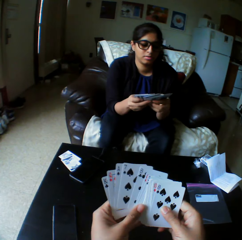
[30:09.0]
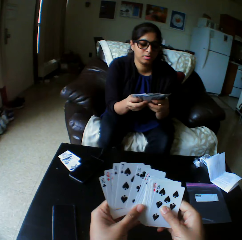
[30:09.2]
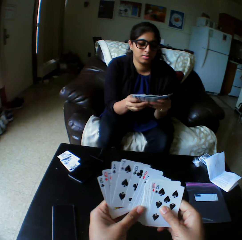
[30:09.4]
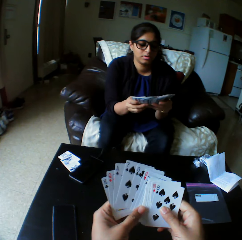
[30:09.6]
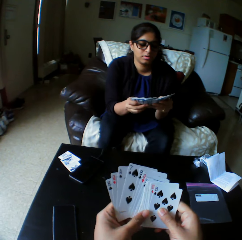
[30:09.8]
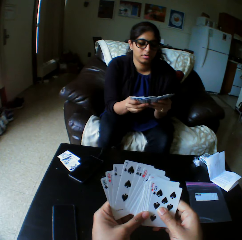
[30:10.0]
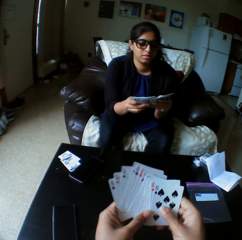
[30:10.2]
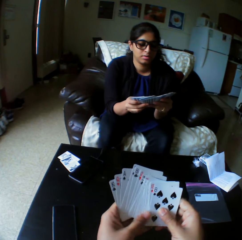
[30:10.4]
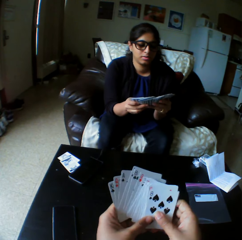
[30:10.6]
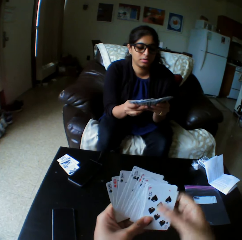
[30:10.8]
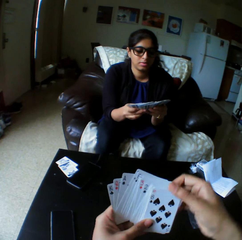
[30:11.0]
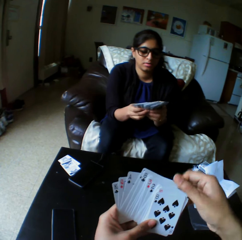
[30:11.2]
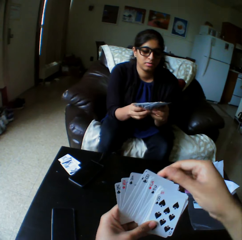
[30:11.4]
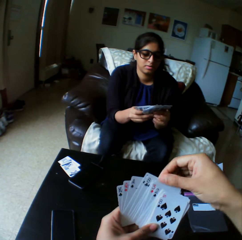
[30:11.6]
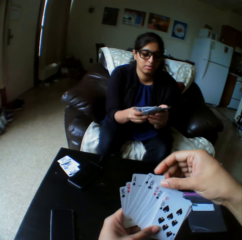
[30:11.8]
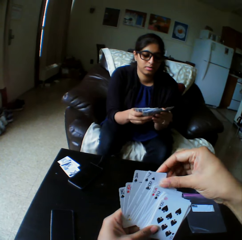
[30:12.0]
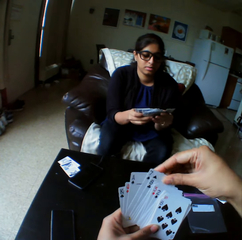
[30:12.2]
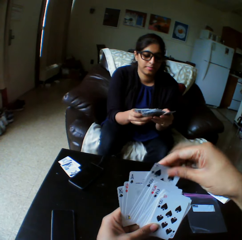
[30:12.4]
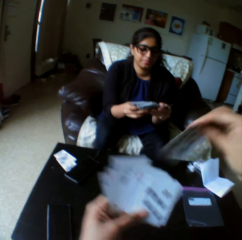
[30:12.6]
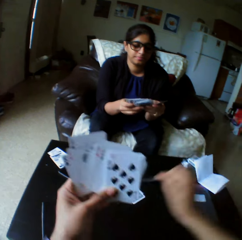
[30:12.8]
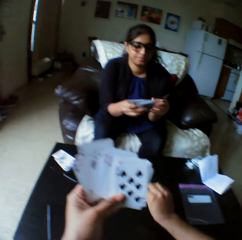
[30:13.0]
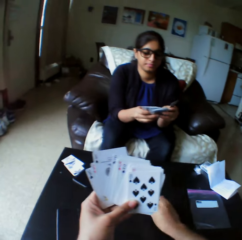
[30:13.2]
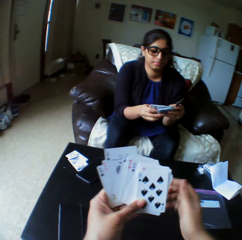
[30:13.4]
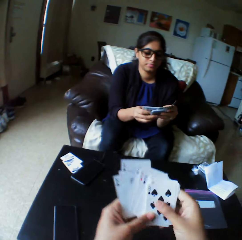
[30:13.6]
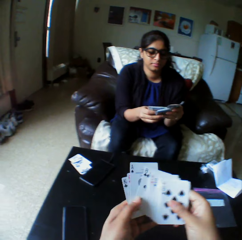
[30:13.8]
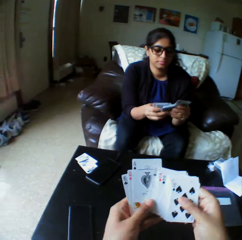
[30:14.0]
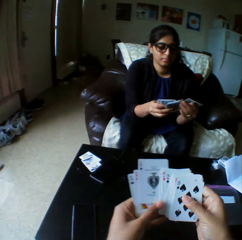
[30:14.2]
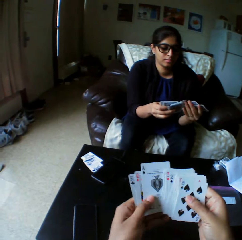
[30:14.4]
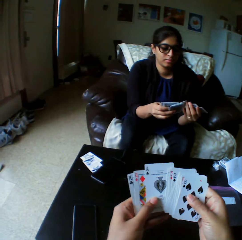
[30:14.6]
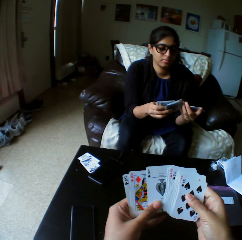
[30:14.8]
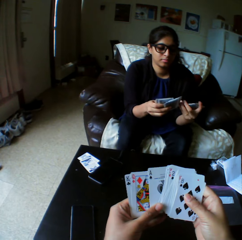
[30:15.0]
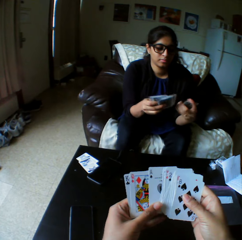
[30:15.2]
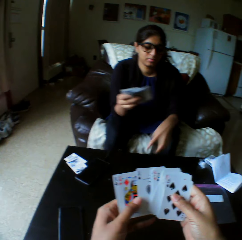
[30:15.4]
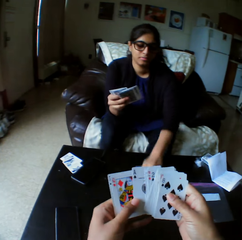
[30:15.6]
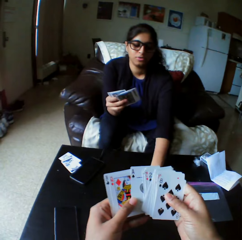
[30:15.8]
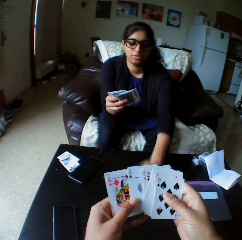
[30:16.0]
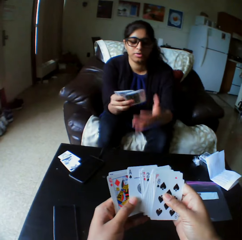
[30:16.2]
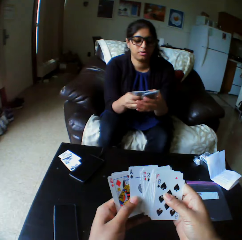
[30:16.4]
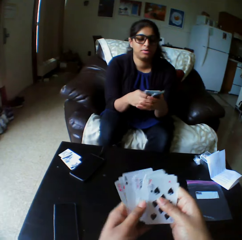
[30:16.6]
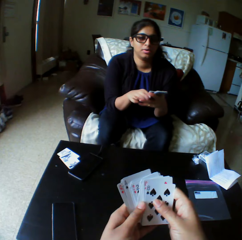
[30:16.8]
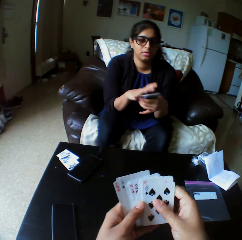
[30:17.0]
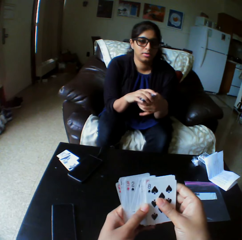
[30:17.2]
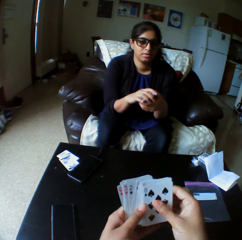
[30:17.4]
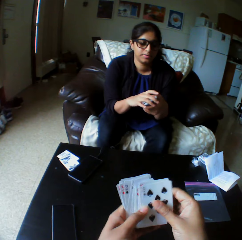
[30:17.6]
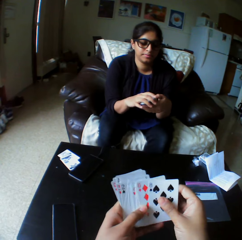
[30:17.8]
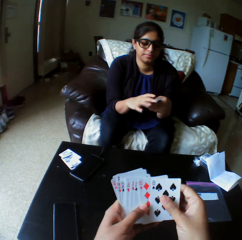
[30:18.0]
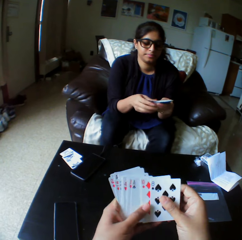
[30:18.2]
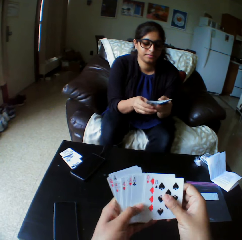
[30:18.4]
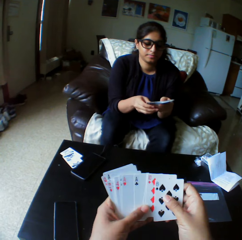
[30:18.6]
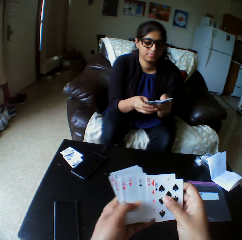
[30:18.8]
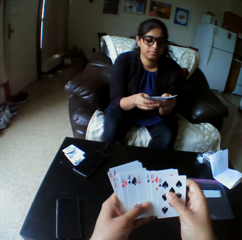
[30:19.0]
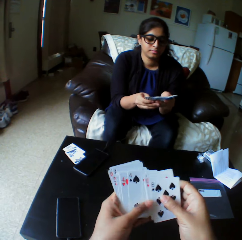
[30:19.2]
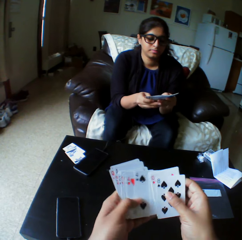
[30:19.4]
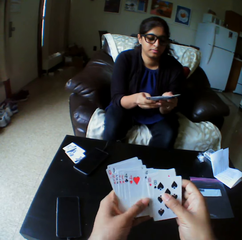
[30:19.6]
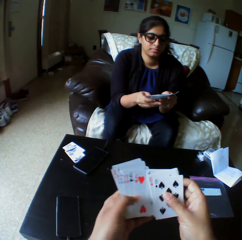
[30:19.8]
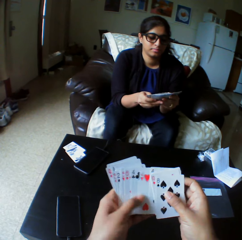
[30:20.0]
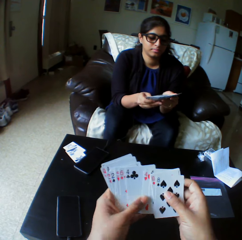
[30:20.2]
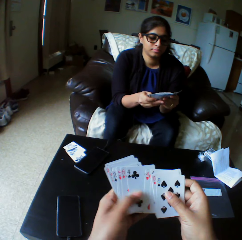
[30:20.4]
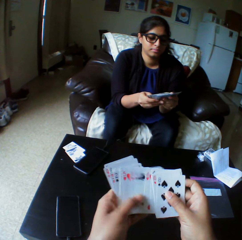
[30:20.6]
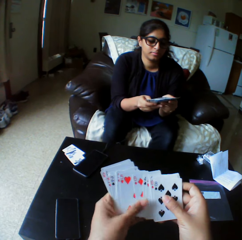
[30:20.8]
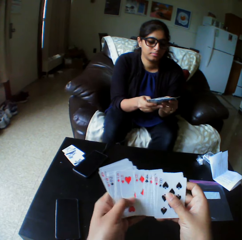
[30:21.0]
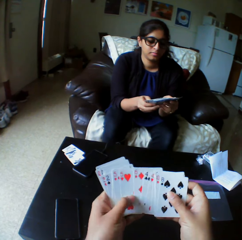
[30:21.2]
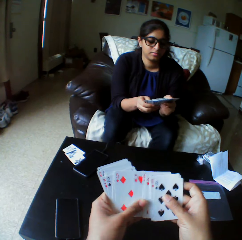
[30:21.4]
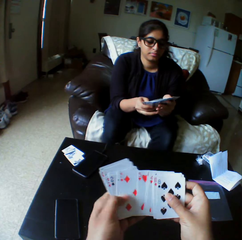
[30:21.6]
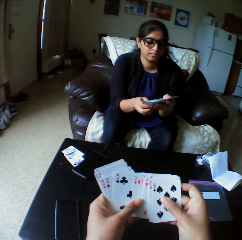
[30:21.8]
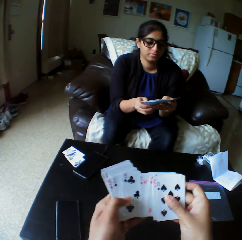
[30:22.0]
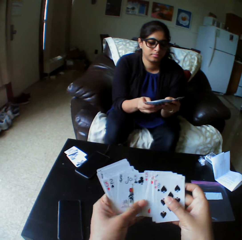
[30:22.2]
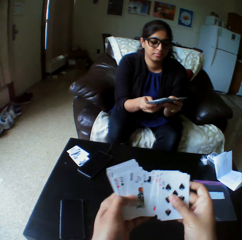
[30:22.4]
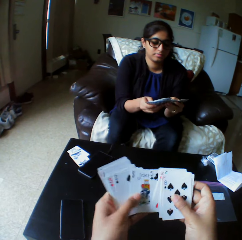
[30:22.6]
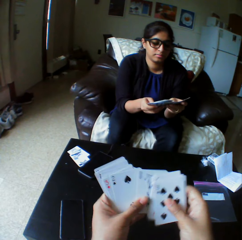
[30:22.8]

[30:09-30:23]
The camera wearer takes the play card. They drop cards on the table with the right hand. They shuffle the cards with both hands and arrange the play card. A woman drops cards on the table with the right hand. She touches the play card. She shuffles the cards with both hands and arranges the play cards.

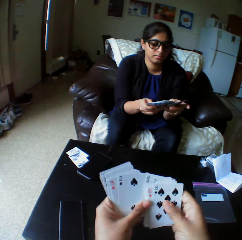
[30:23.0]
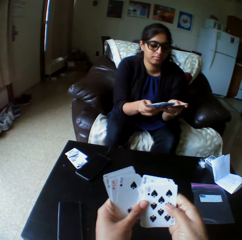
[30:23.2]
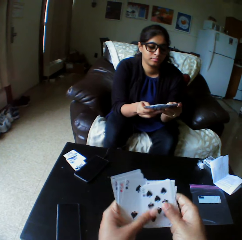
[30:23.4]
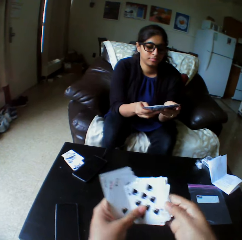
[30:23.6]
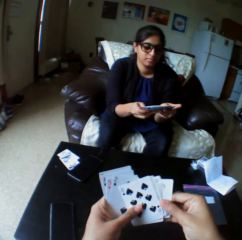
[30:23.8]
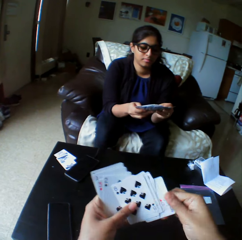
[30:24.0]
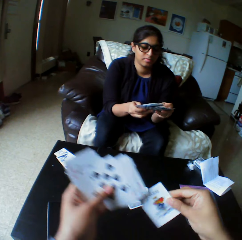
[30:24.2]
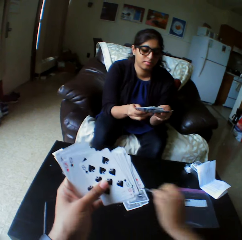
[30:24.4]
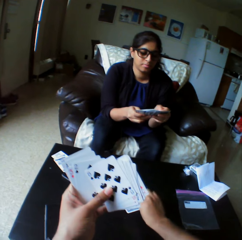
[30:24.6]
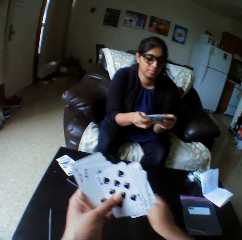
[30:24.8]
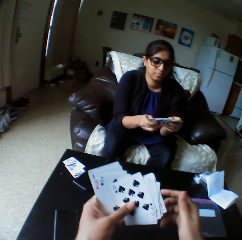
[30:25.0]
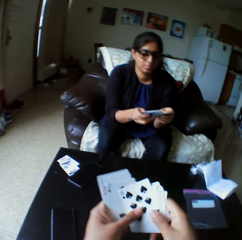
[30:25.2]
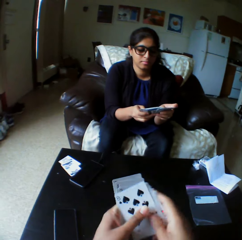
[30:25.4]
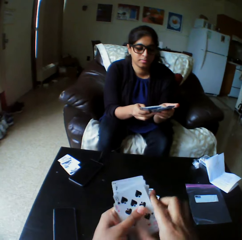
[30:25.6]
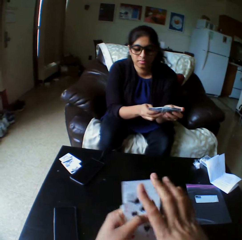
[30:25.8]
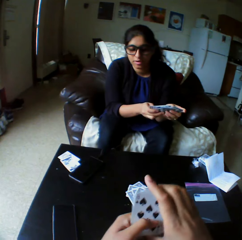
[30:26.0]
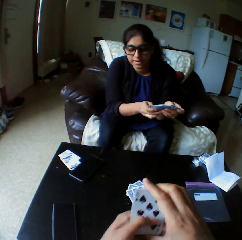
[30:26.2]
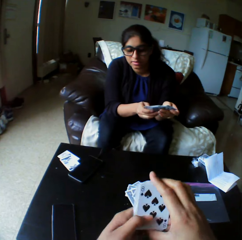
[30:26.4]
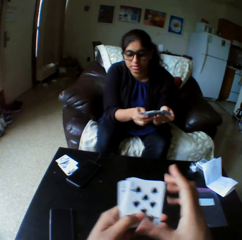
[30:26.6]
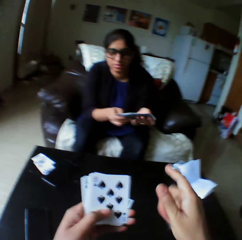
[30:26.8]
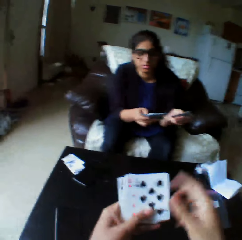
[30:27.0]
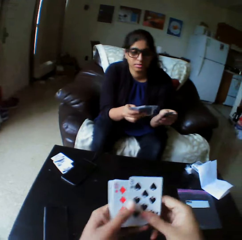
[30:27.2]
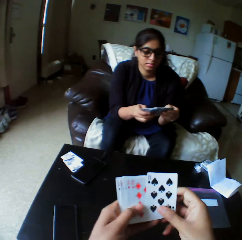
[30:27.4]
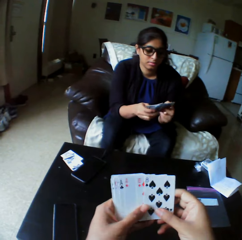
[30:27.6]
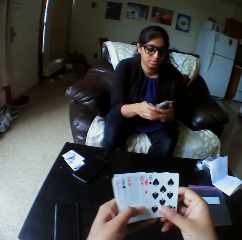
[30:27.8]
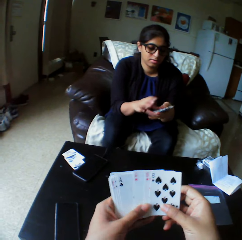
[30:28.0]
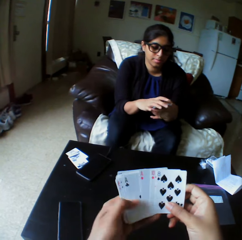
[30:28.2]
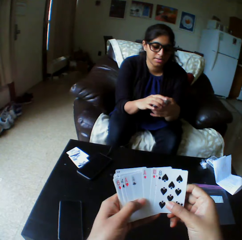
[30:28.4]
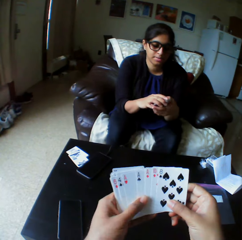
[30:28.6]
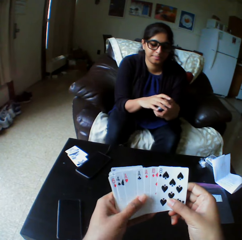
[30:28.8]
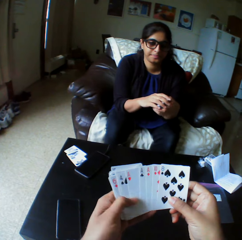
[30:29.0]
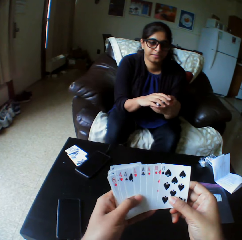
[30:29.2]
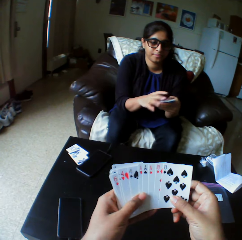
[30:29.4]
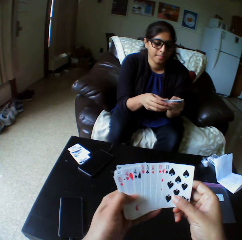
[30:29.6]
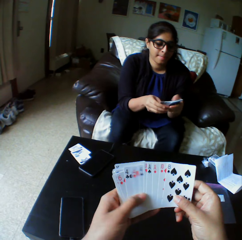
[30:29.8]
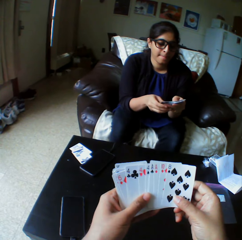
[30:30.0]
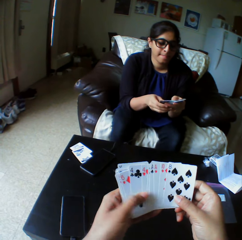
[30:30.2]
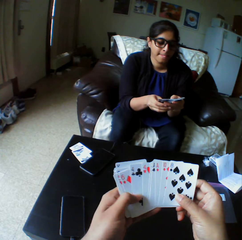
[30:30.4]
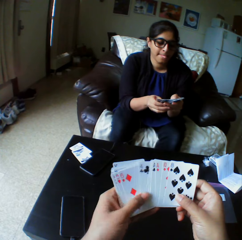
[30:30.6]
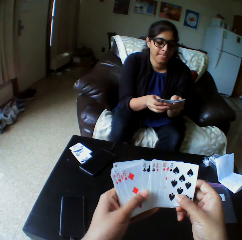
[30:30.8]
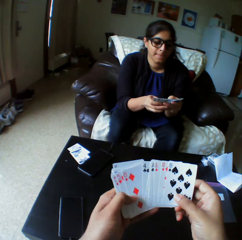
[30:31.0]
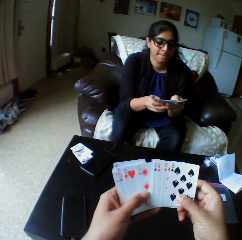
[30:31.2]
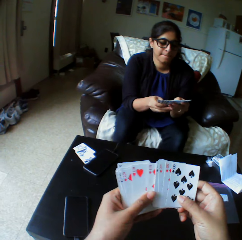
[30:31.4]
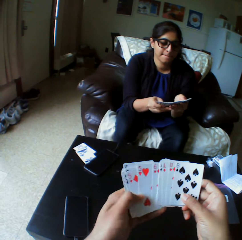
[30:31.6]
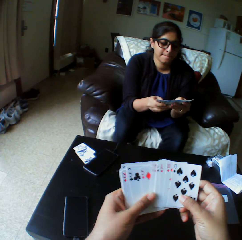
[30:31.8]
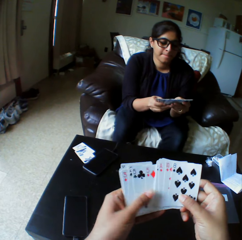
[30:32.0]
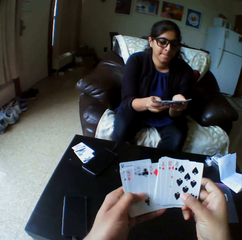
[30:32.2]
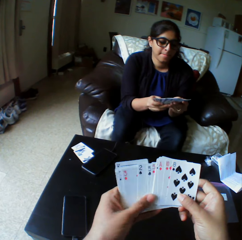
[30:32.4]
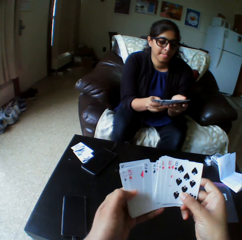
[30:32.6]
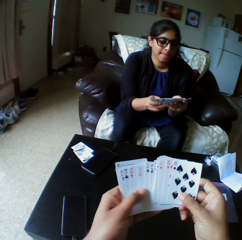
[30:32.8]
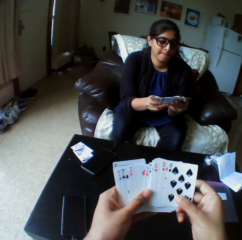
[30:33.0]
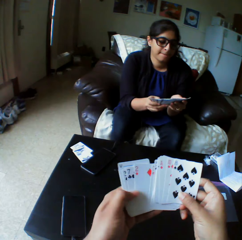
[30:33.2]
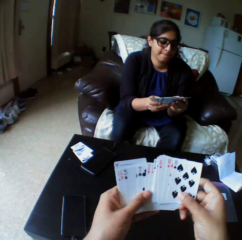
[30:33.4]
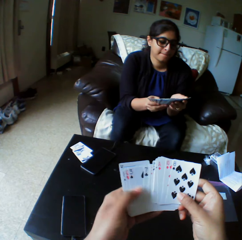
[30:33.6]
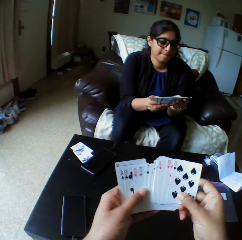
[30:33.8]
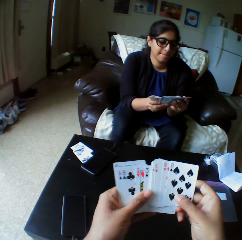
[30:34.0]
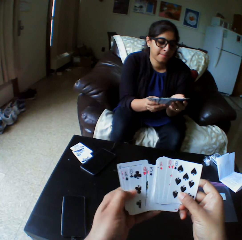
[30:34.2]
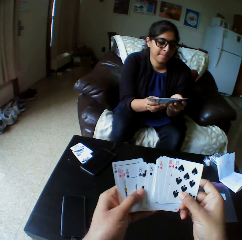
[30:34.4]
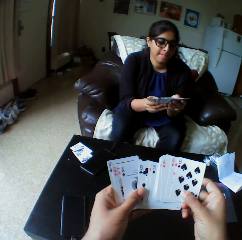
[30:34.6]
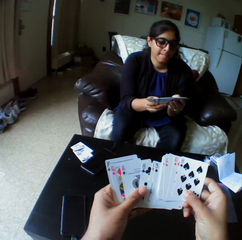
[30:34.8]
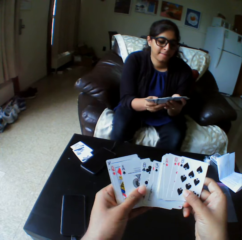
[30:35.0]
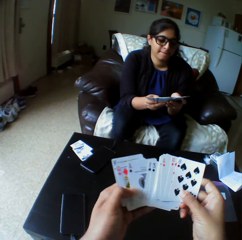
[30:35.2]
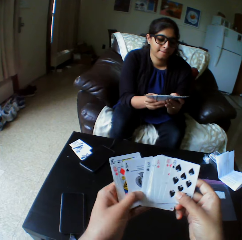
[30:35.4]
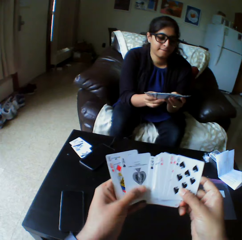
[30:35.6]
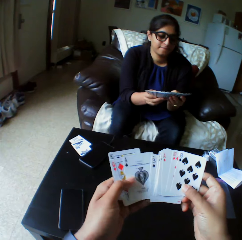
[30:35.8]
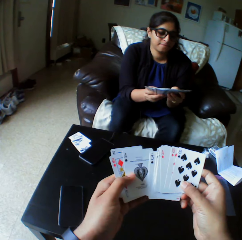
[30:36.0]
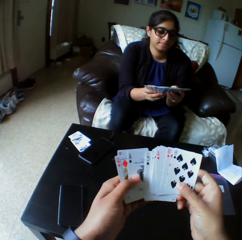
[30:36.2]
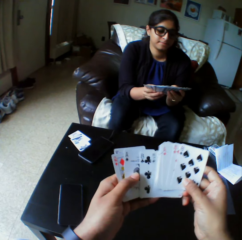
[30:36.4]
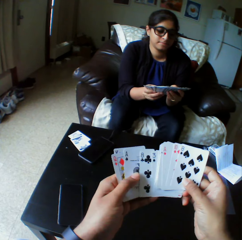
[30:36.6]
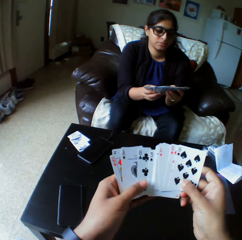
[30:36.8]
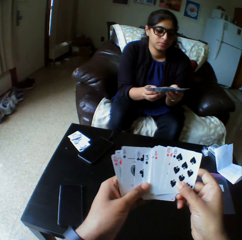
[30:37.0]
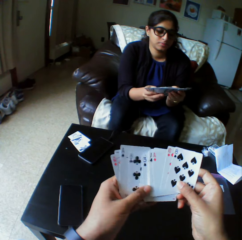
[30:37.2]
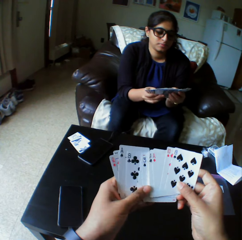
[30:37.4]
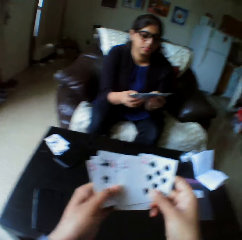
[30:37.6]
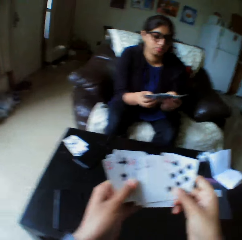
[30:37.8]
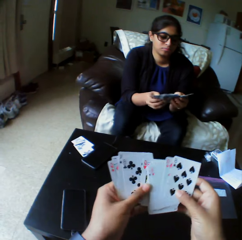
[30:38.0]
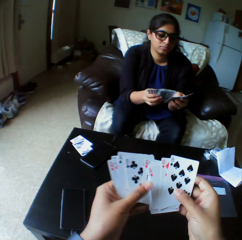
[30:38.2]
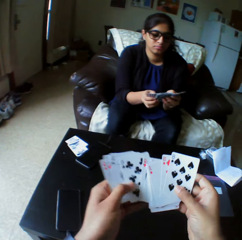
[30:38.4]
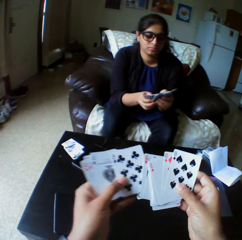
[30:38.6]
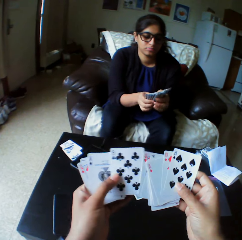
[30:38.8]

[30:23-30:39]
The camera wearer takes the play card. They drop the cards on the table with the right hand. They shuffle the cards with both hands. They arrange the play card.
